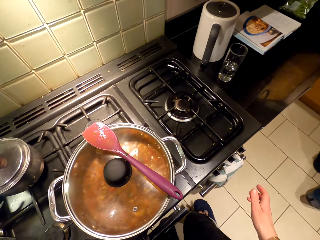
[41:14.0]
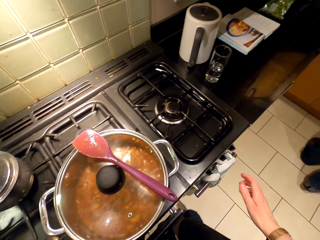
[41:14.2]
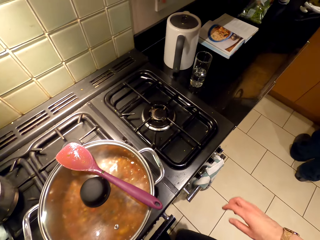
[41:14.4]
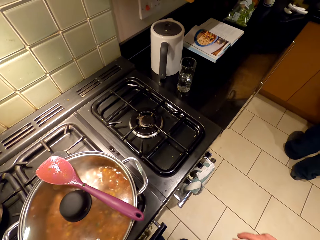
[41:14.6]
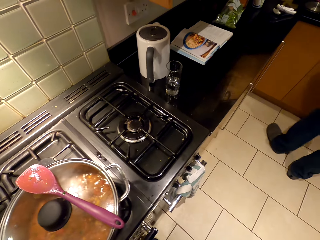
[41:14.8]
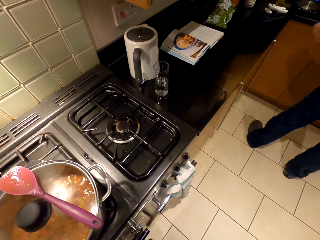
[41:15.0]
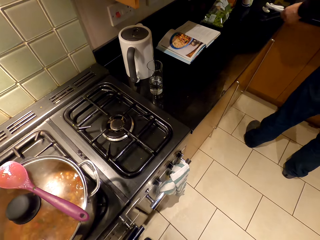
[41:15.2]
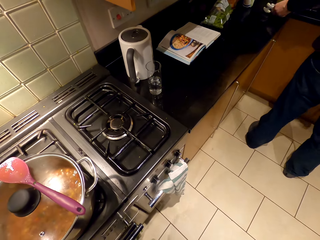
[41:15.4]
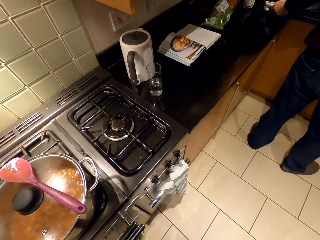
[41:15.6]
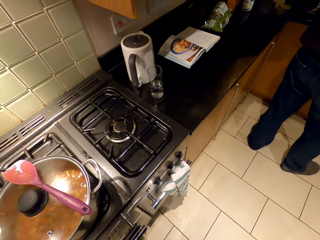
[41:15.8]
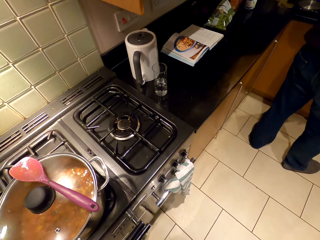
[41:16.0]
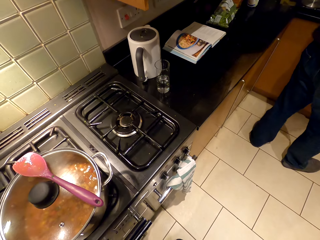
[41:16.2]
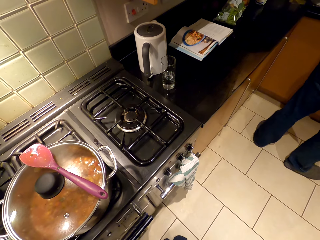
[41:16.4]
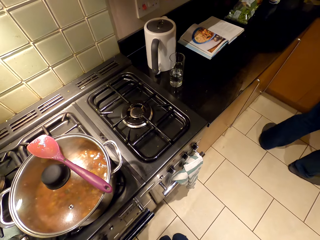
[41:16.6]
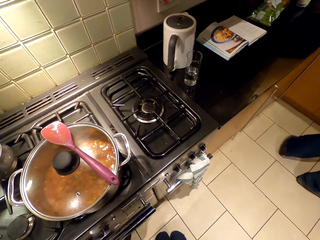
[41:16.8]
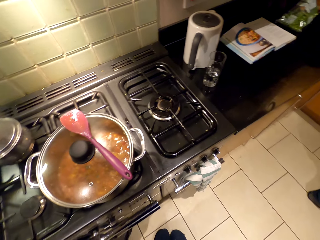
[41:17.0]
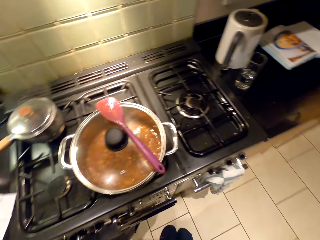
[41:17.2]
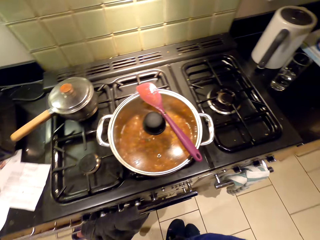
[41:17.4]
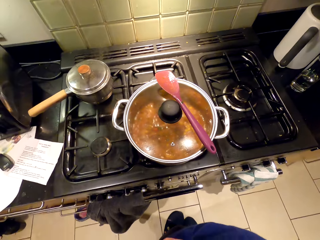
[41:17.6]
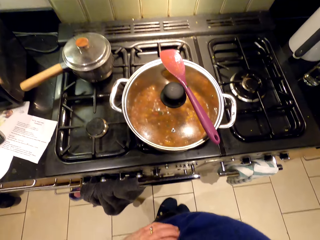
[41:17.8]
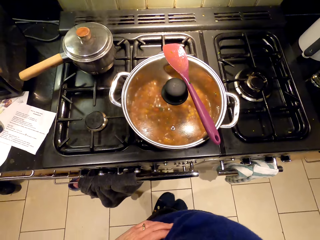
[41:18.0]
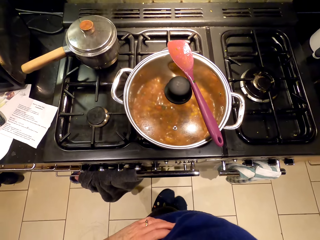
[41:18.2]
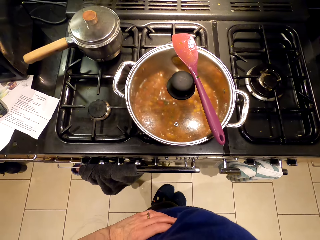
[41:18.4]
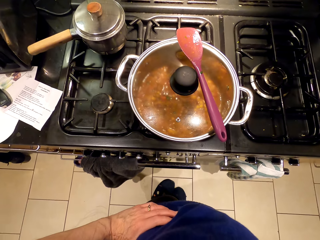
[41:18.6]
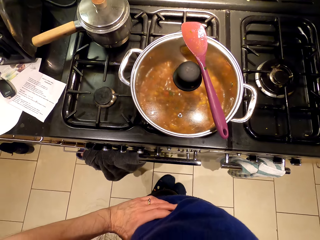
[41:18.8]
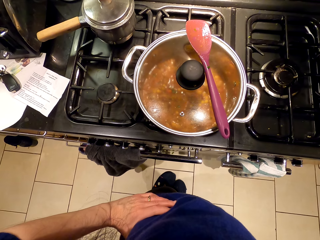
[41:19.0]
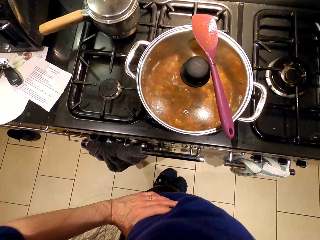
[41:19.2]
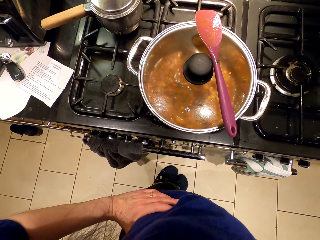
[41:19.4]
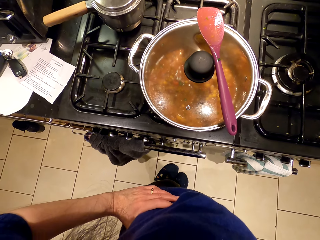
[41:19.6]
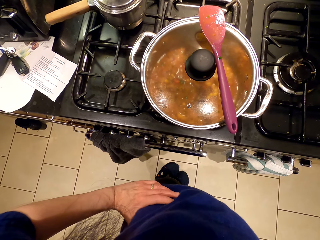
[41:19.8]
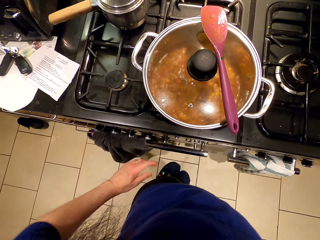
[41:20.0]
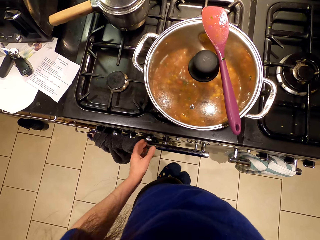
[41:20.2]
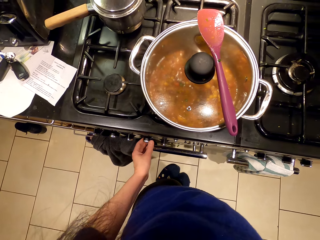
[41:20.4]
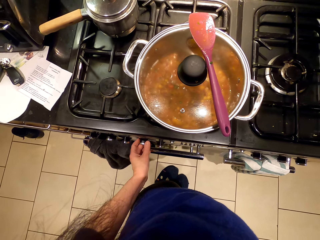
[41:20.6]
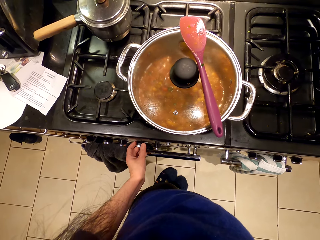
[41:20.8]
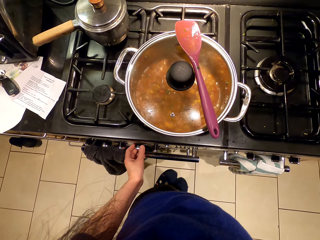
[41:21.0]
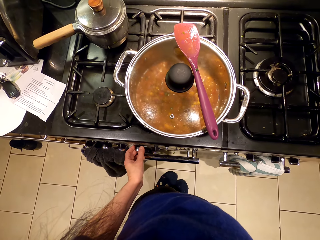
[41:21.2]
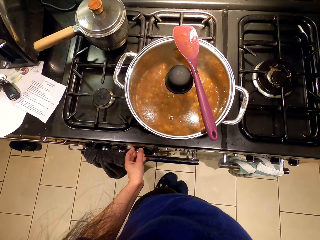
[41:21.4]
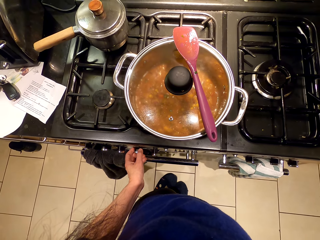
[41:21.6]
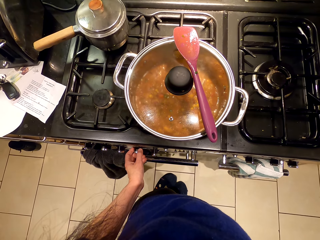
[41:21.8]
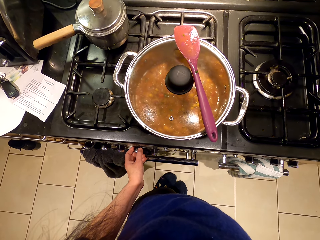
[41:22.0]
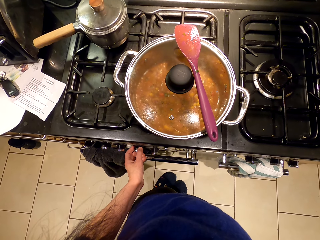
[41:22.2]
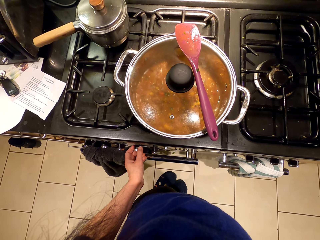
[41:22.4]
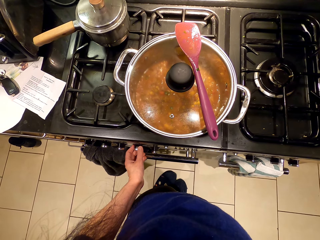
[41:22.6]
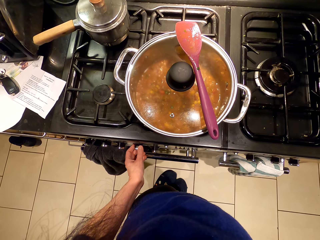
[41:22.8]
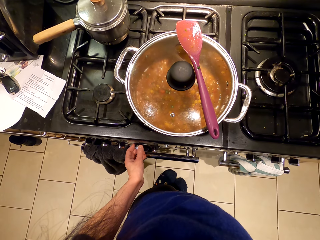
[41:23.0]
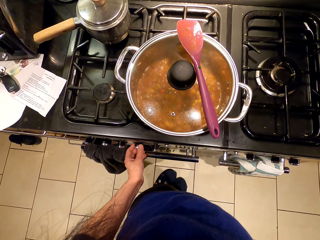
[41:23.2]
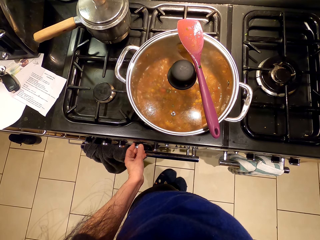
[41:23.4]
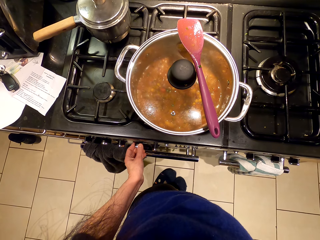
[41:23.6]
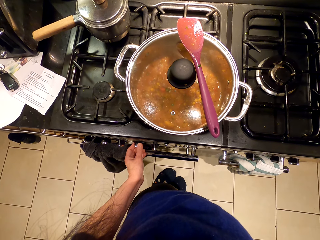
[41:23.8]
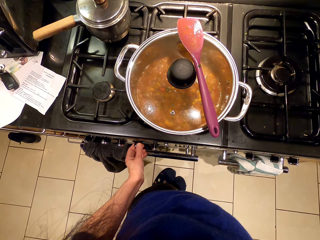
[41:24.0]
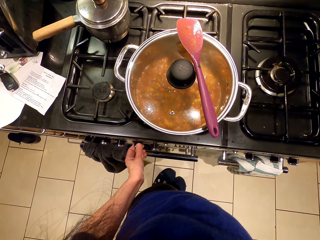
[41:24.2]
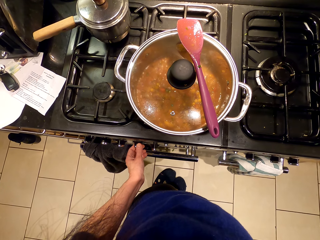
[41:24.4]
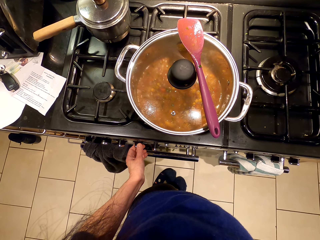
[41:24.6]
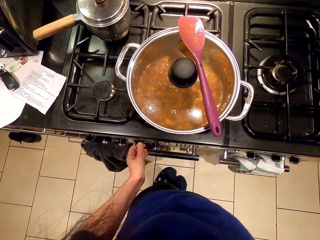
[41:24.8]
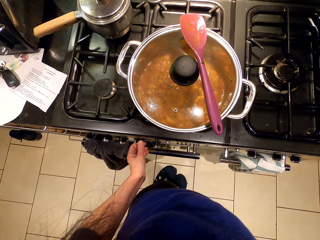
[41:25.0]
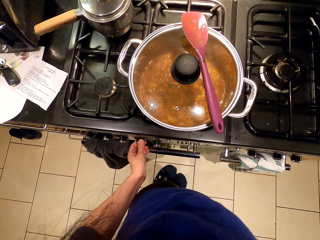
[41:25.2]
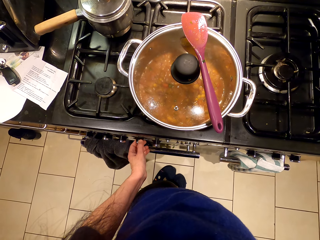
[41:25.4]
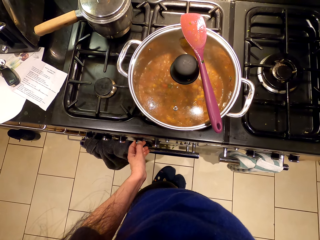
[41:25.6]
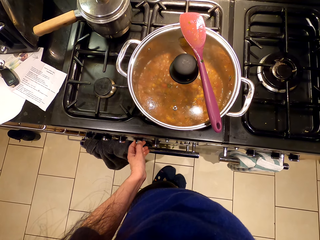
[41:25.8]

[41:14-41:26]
The camera wearer moves back. They look around. They operate the stove.

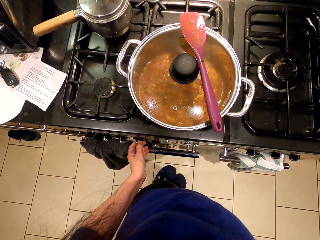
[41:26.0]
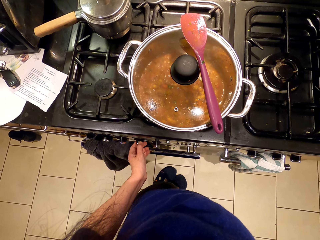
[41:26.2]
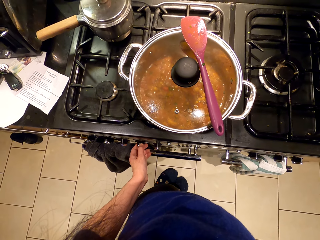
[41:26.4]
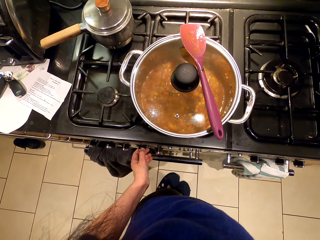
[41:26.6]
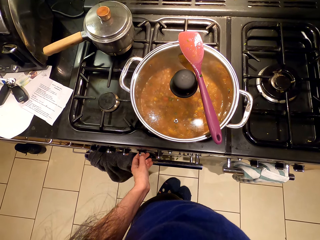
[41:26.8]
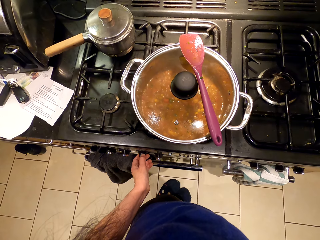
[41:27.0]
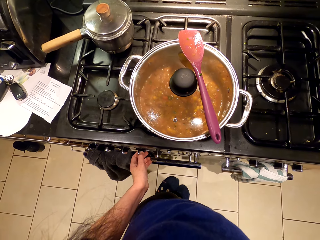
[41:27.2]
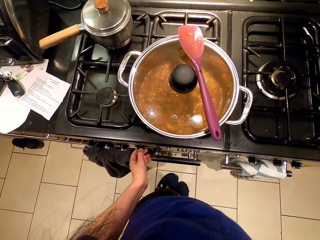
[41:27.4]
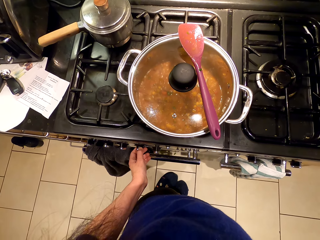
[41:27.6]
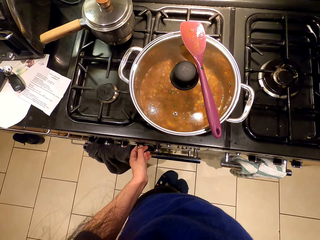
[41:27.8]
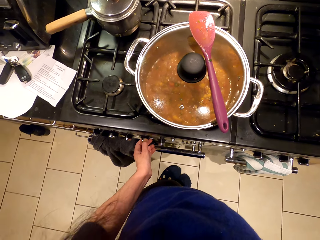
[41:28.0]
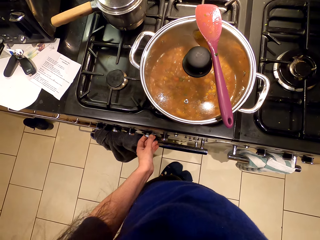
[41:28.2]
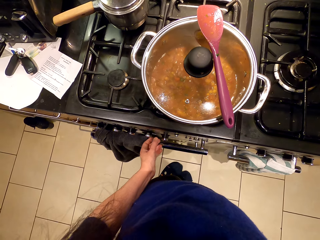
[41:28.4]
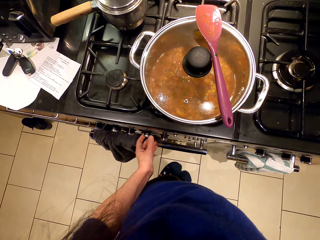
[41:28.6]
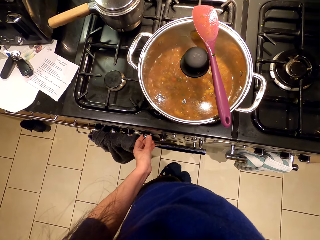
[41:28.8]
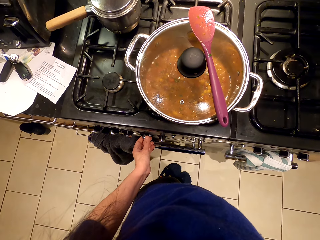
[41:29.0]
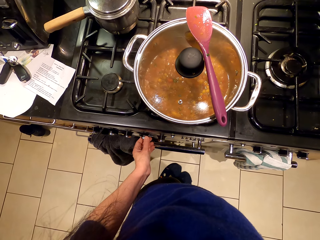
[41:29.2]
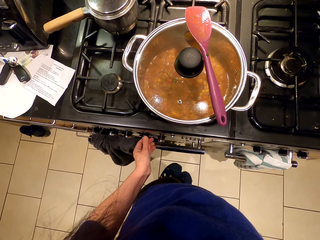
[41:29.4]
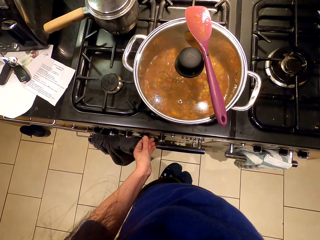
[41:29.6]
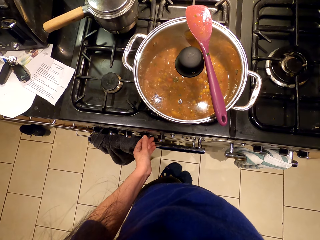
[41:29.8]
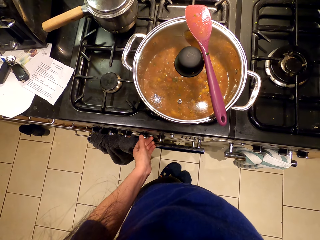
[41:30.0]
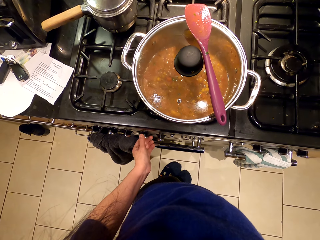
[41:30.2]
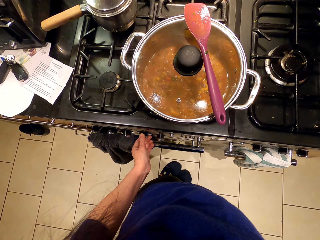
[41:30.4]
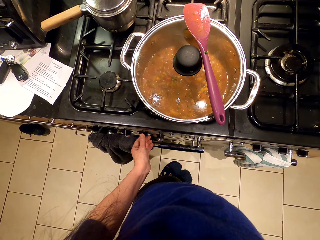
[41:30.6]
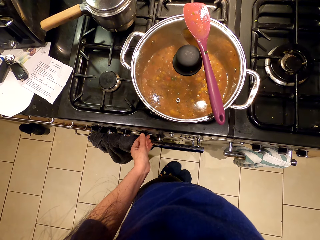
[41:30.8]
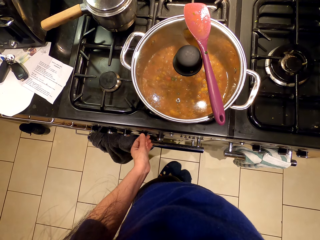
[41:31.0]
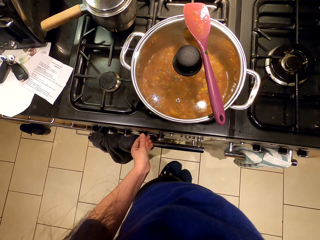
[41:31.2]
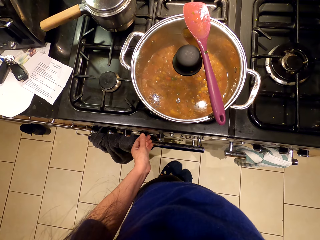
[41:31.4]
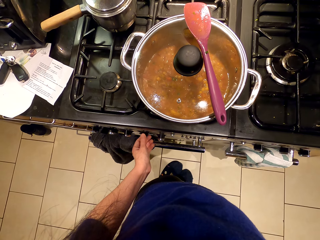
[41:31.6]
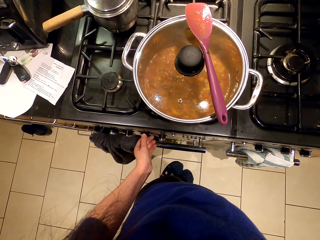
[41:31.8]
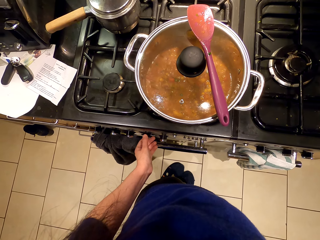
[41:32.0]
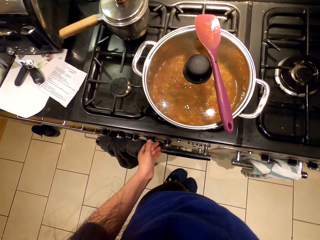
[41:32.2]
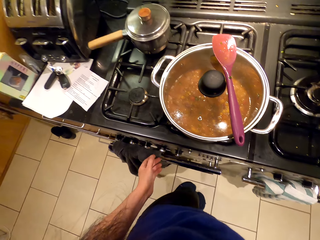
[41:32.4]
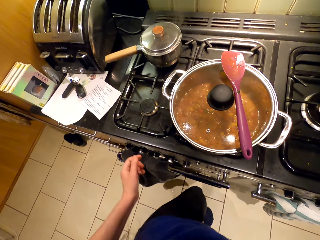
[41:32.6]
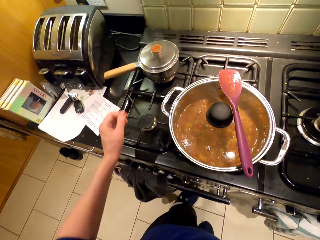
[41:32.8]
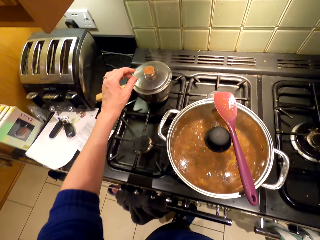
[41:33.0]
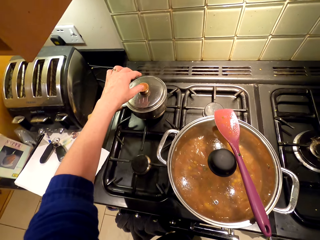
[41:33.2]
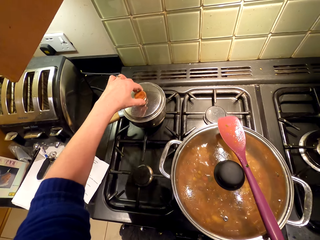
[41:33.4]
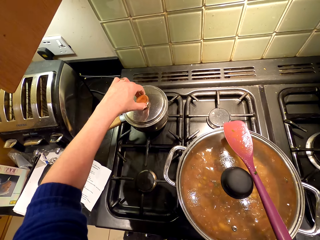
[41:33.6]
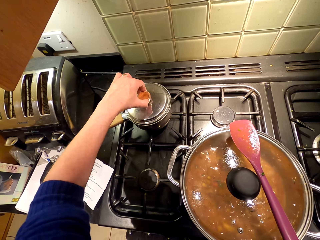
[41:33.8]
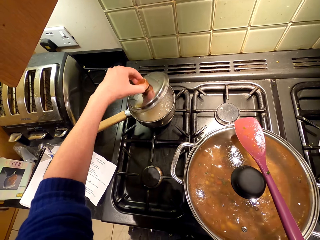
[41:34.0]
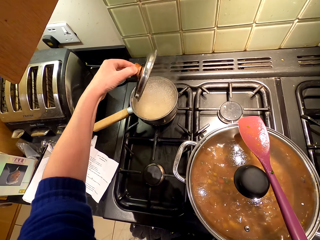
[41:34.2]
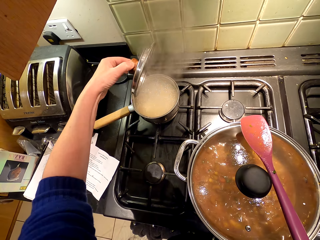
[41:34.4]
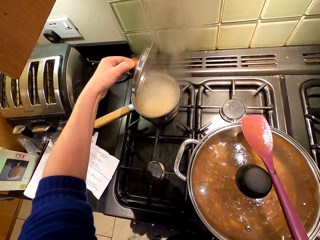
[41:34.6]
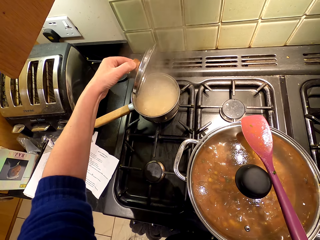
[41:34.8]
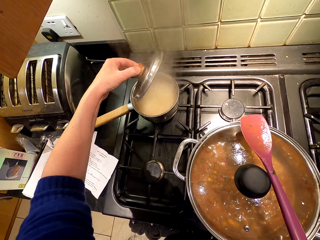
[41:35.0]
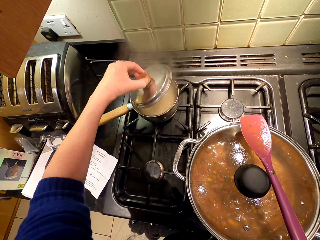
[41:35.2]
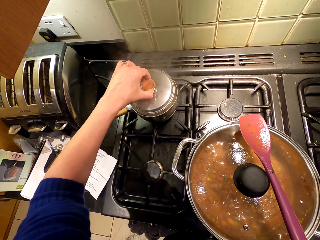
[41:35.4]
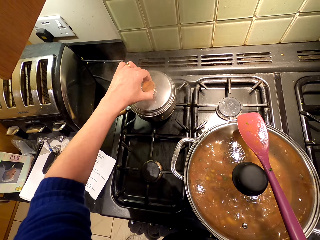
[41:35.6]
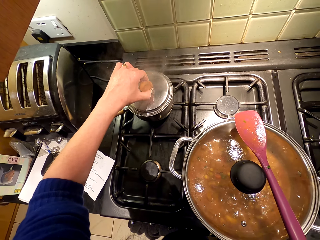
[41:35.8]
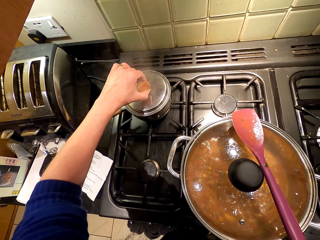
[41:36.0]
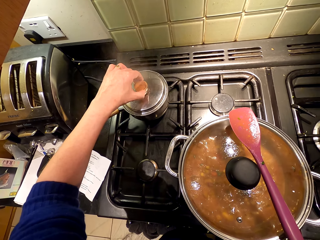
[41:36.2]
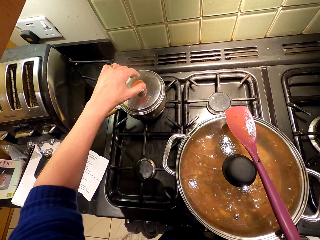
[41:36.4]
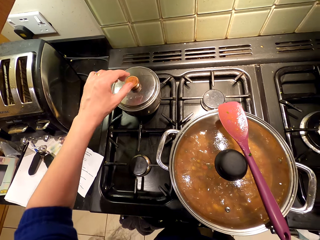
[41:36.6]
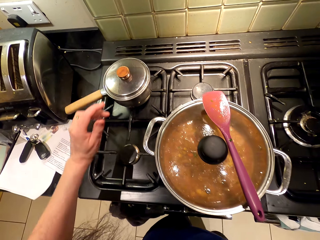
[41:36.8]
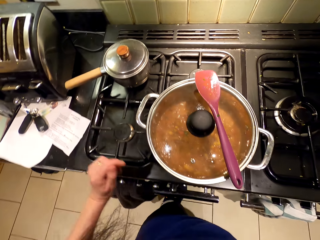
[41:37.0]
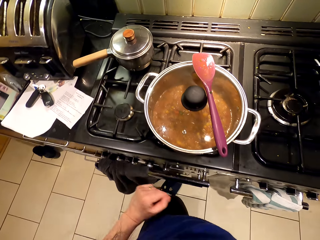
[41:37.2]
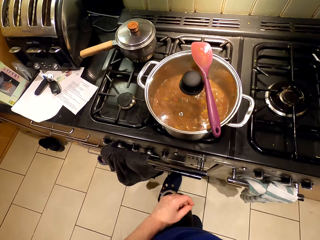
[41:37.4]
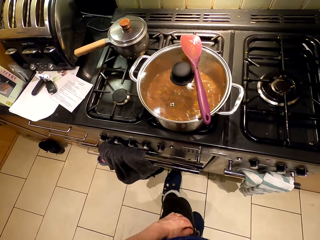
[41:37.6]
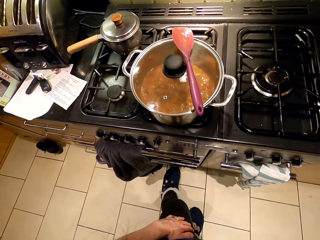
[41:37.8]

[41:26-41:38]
The camera wearer uncovers the smaller cooking pot. They cover the cooking pot.
